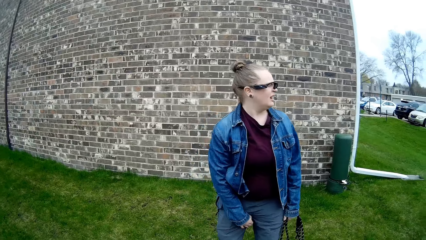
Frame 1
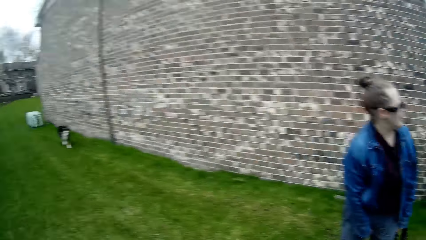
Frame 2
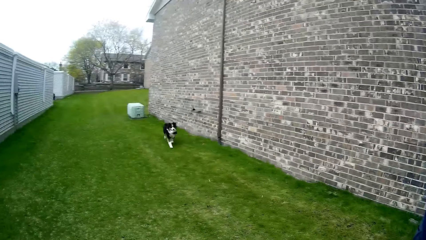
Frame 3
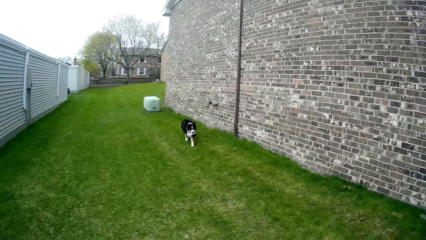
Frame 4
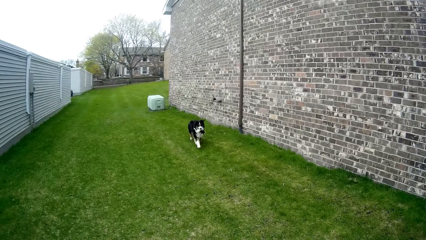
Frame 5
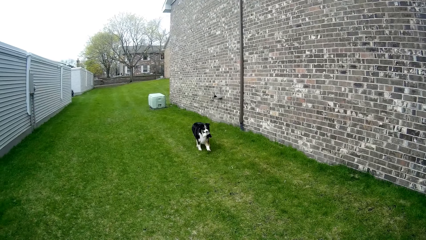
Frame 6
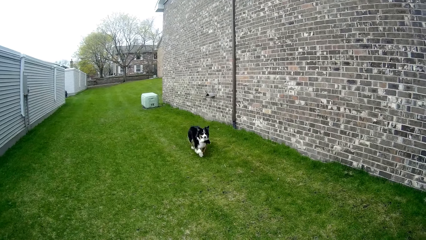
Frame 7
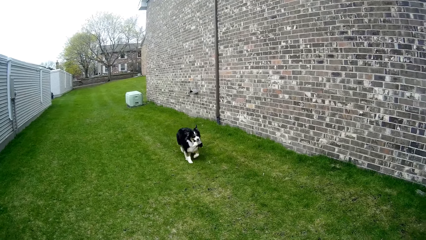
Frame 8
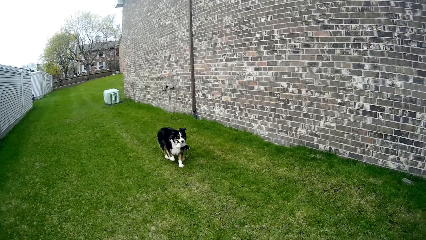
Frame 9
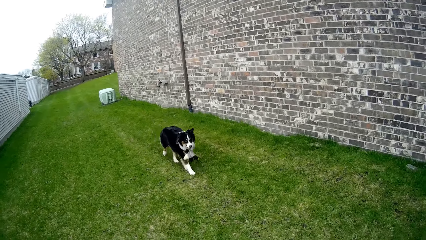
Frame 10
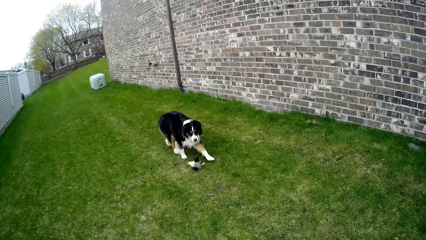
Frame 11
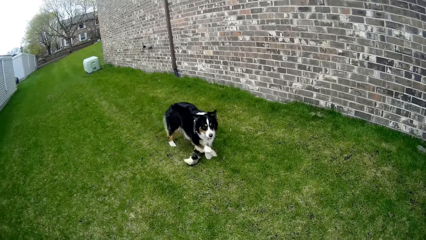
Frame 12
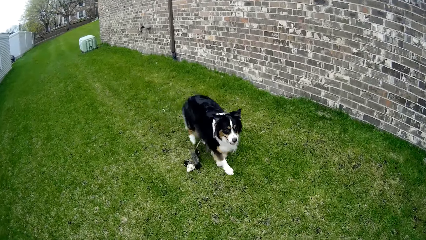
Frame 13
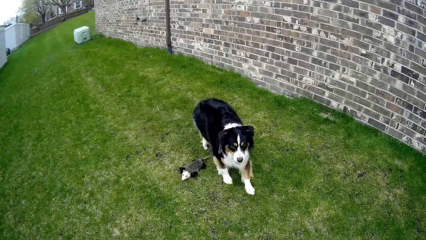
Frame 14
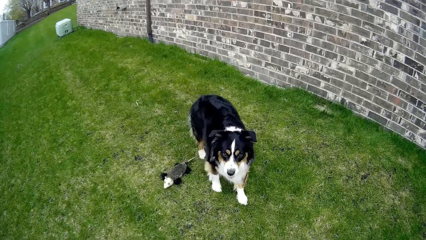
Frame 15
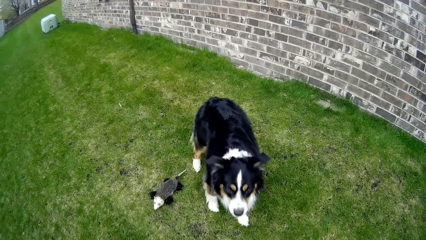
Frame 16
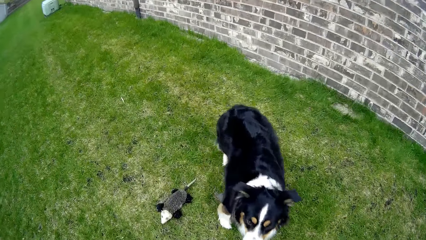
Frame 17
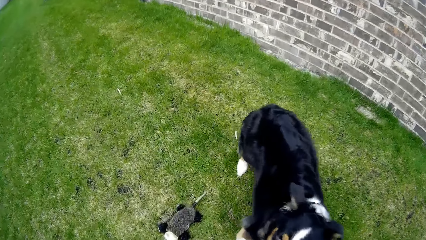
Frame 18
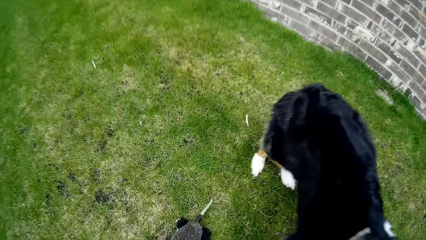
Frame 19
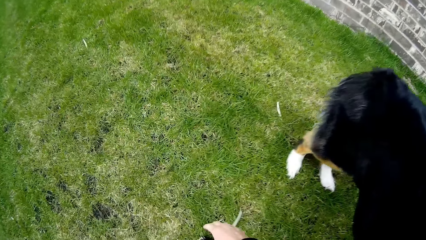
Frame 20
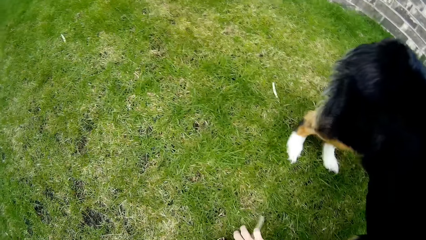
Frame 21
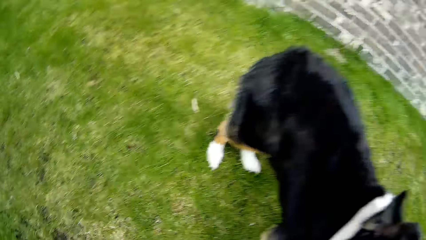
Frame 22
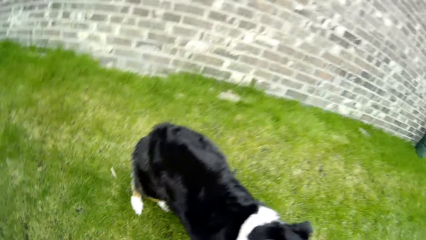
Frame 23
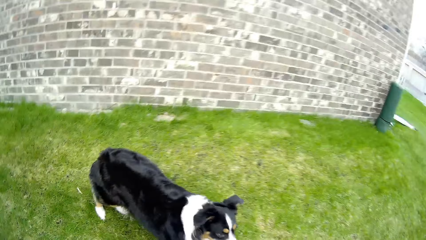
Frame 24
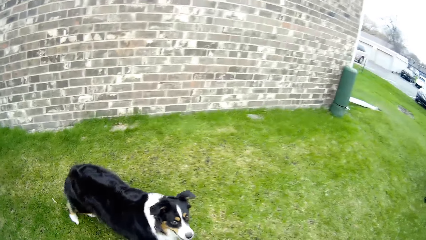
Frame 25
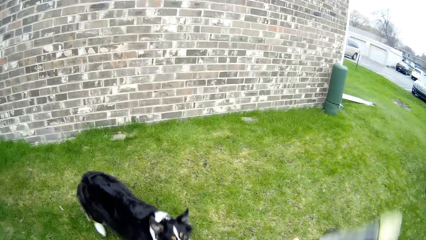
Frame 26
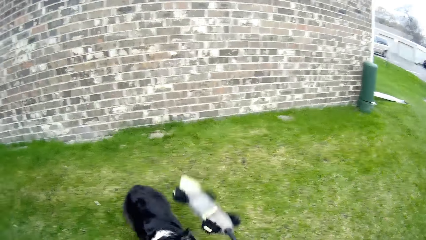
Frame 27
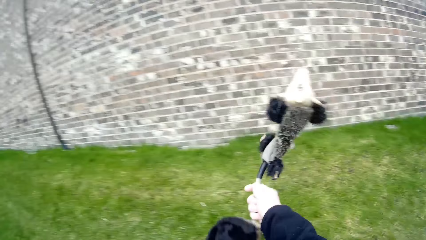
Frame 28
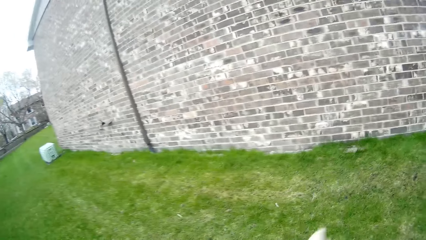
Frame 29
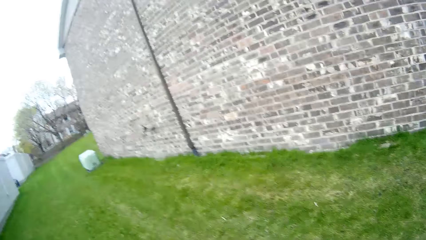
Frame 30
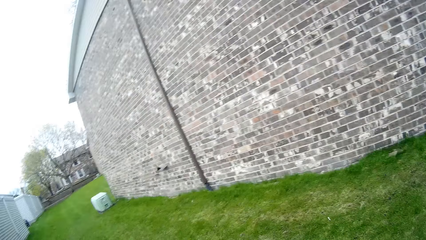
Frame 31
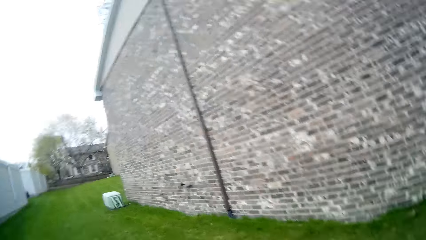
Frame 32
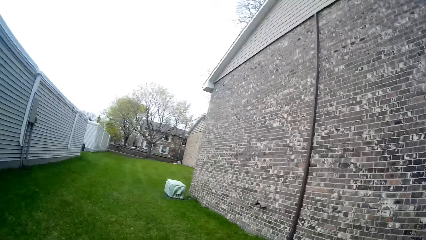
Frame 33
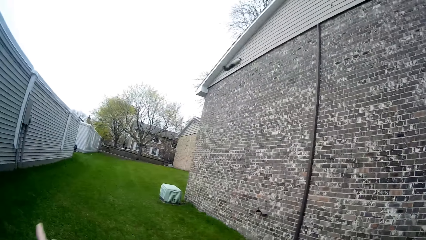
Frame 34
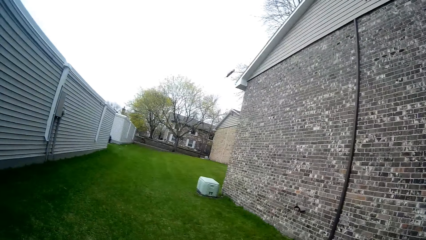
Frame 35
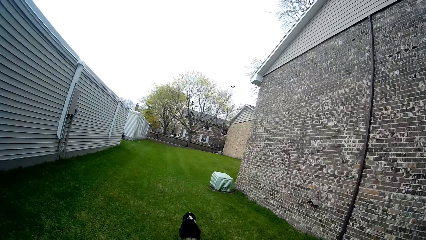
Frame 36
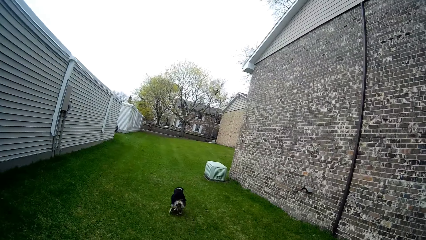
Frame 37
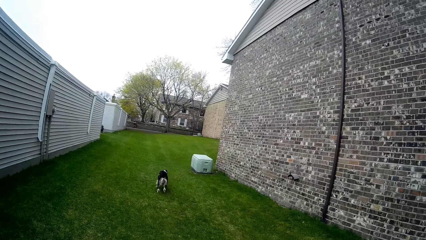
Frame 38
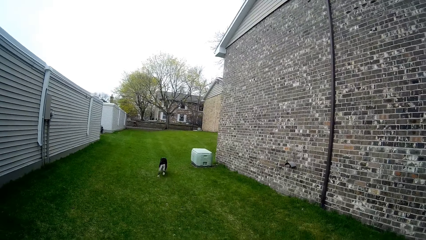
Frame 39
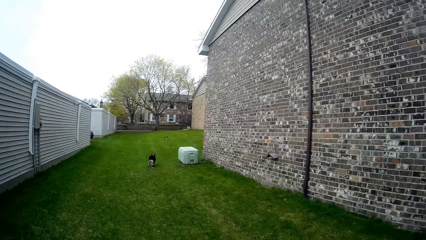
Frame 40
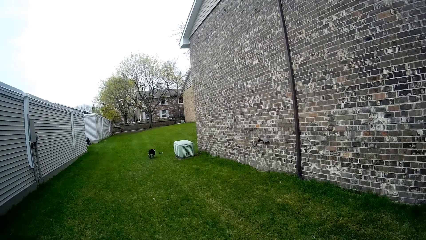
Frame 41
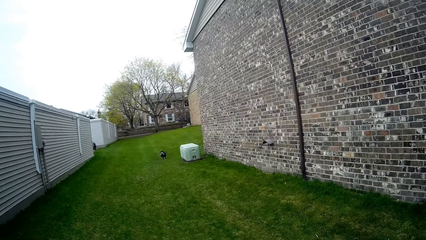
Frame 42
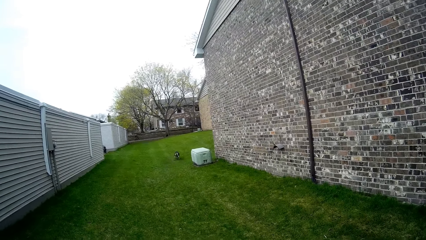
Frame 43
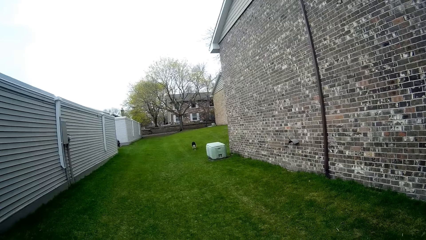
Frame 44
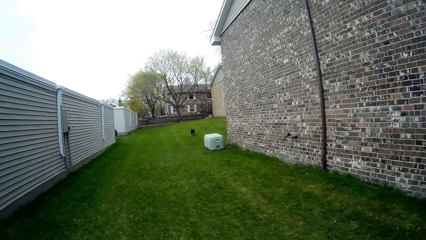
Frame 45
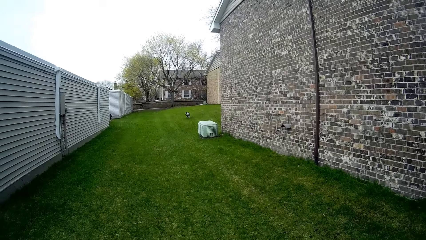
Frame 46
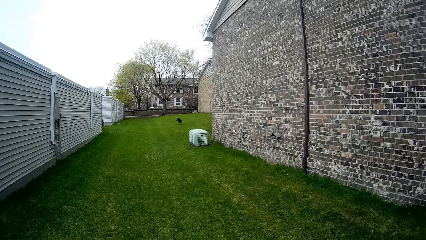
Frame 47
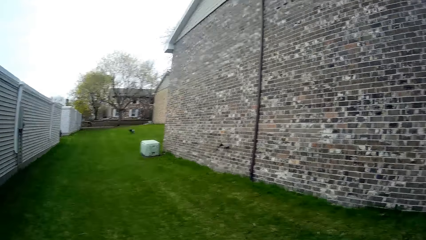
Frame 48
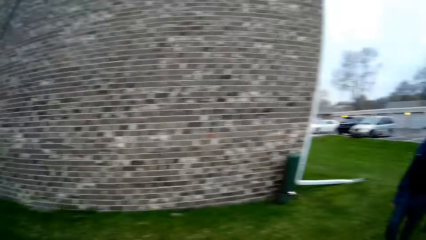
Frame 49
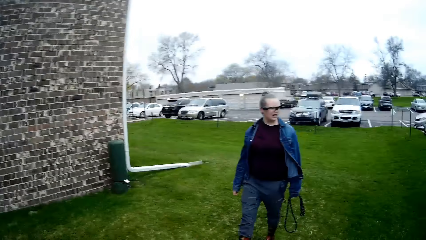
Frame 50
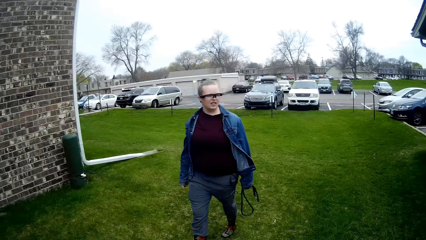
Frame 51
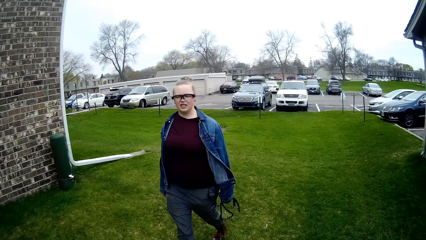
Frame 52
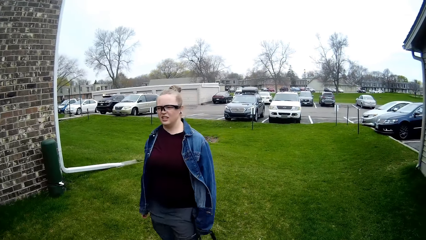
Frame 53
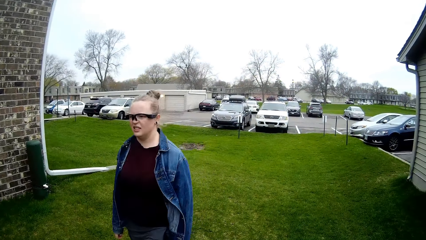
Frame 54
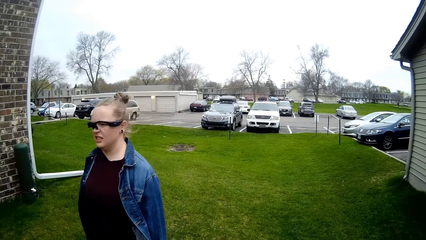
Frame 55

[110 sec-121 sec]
The dog runs towards a woman with the puppet in its mouth. The dog drops the puppet in its mouth on the lawn. The camera wearer picks the puppet from the lawn with his right hand. He plays with the pet. He throws the puppet across the lawn with his right hand. The dog runs towards the puppet. The camera wearer looks around.

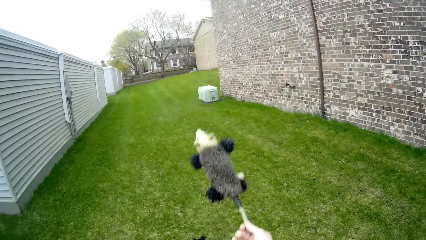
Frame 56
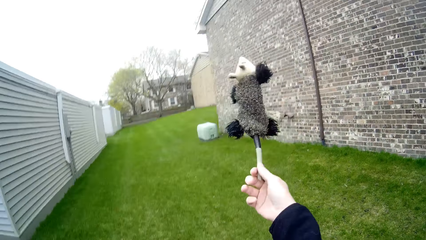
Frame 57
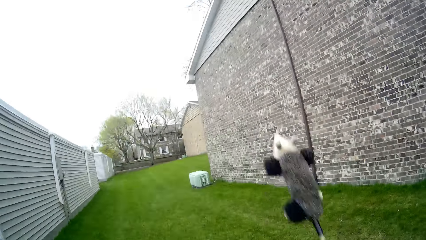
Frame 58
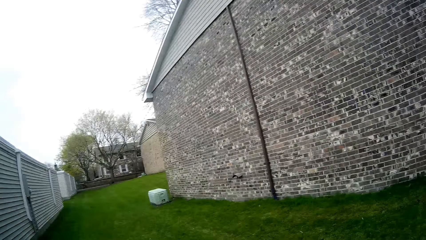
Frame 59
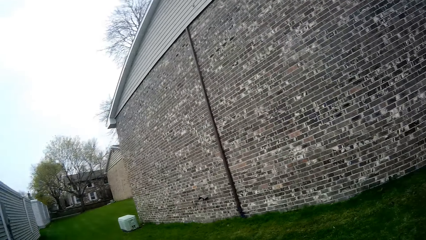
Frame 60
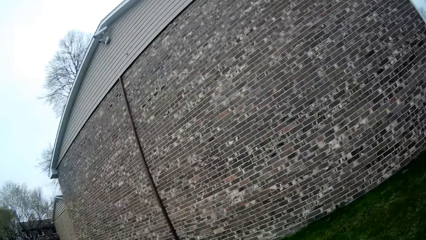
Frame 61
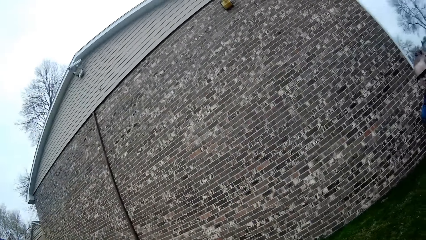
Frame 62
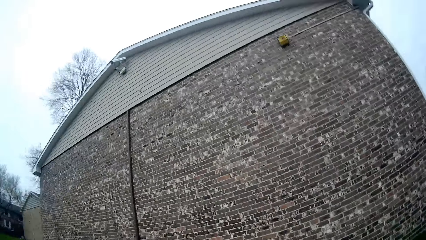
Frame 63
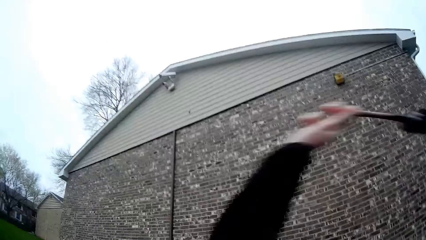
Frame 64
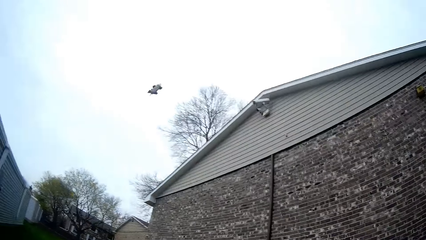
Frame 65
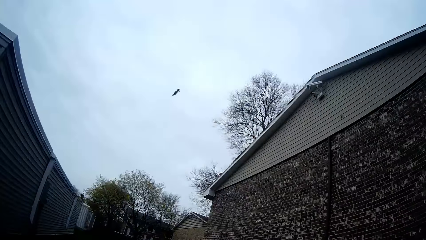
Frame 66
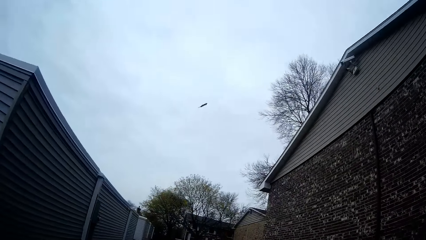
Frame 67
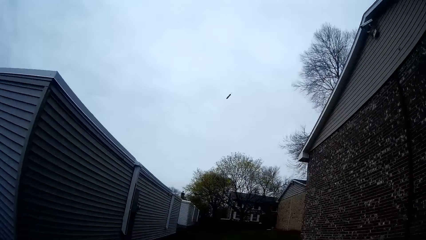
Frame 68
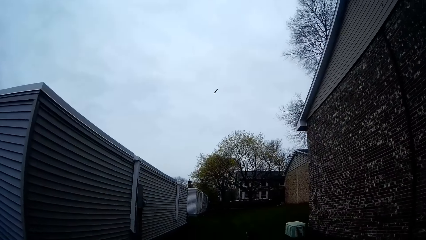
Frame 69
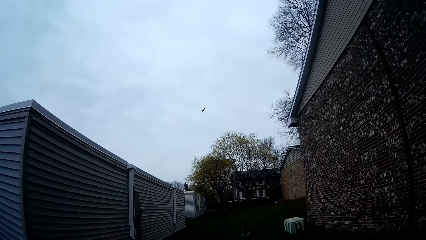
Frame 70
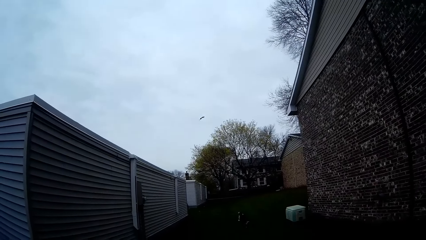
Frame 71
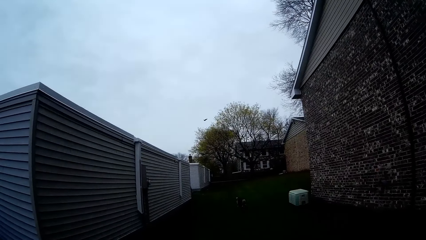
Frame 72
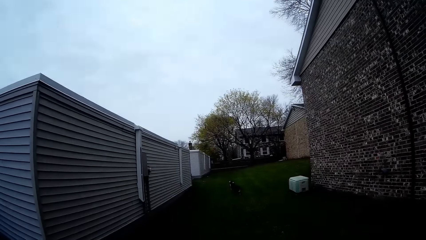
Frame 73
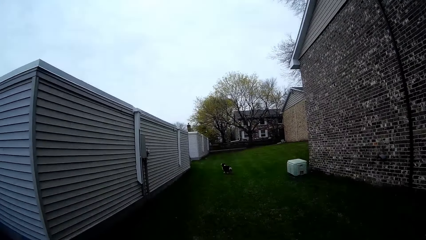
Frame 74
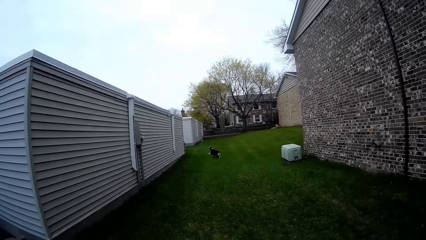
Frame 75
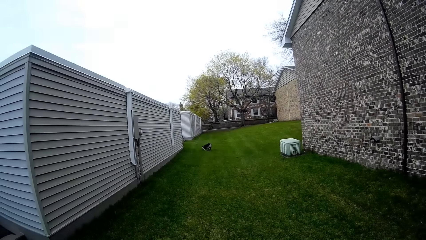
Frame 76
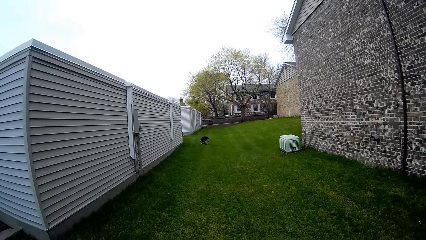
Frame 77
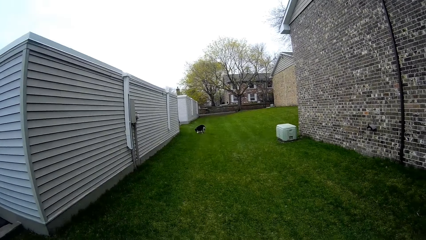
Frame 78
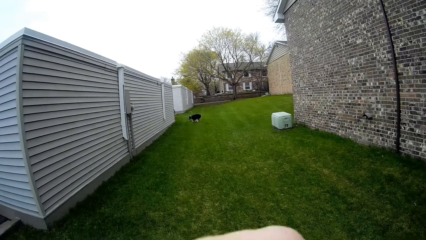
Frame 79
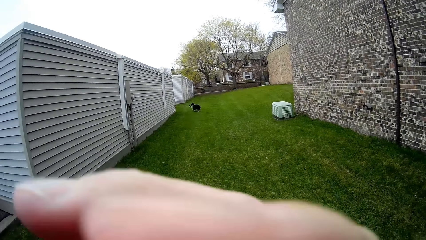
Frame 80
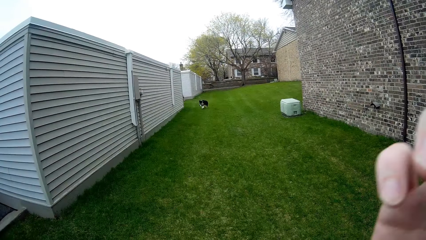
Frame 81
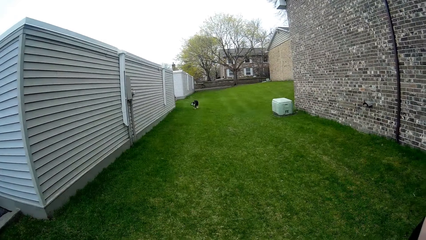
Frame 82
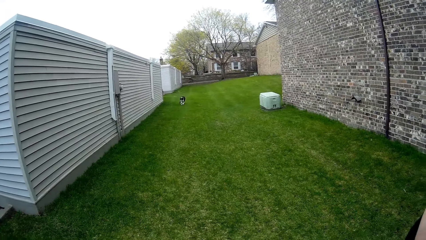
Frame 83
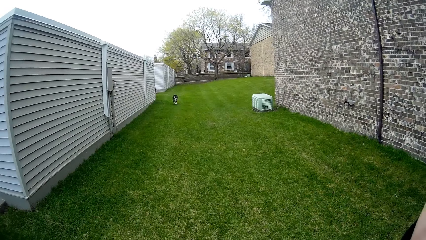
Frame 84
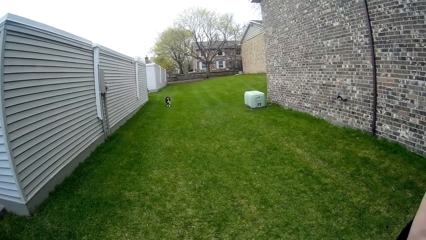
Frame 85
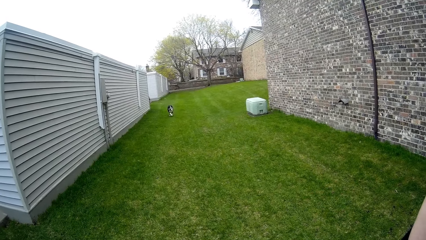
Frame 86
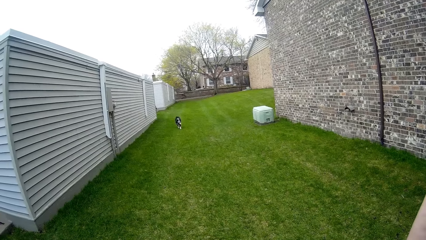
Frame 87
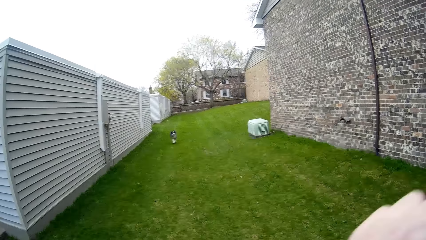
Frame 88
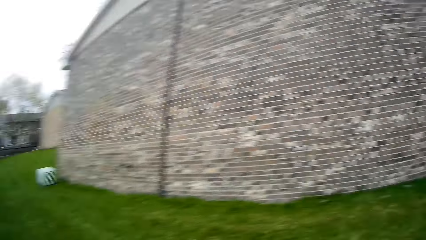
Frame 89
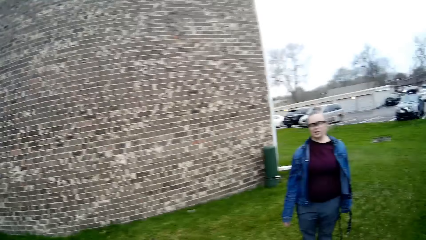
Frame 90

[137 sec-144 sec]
The camera wearer throws the puppet across the lawn with his right hand. The dog runs towards the puppet. The camera wearer interacts with a woman. The dog runs towards the camera wearer.
